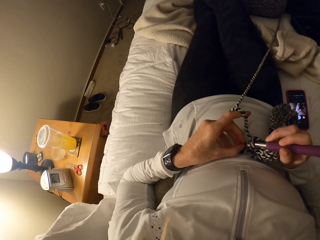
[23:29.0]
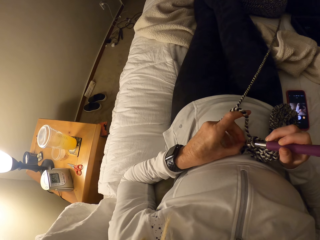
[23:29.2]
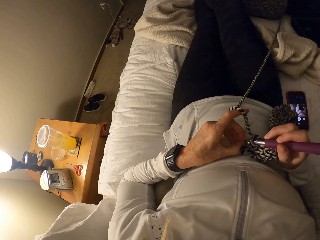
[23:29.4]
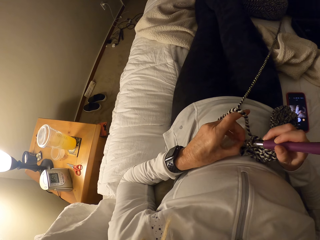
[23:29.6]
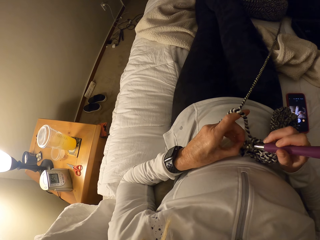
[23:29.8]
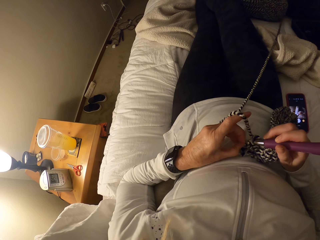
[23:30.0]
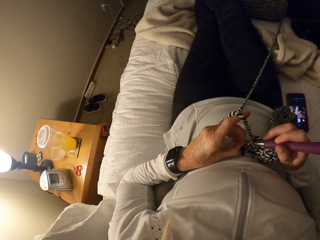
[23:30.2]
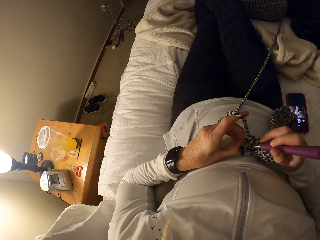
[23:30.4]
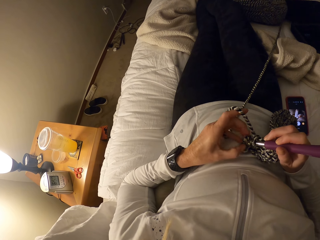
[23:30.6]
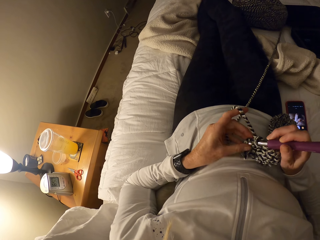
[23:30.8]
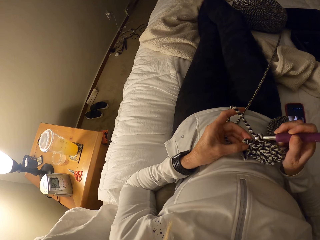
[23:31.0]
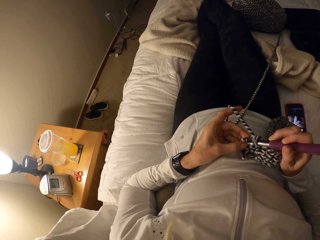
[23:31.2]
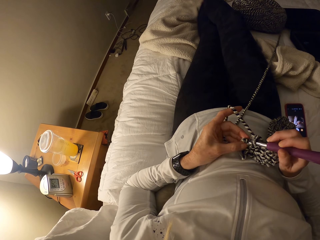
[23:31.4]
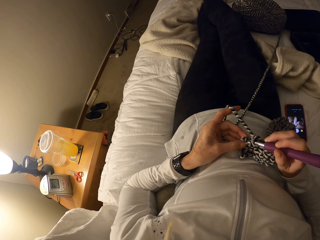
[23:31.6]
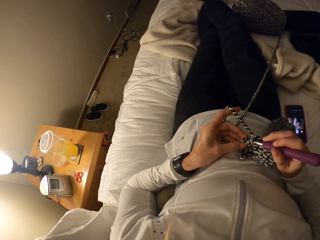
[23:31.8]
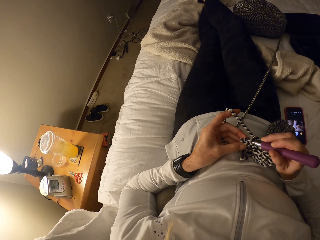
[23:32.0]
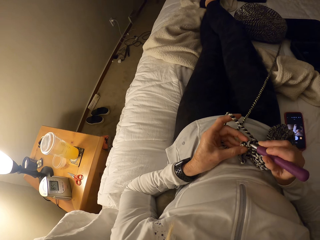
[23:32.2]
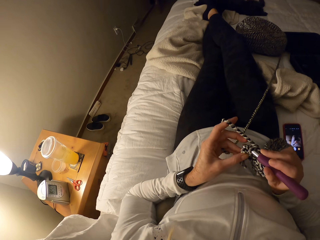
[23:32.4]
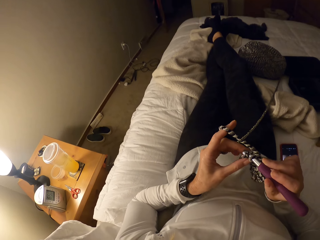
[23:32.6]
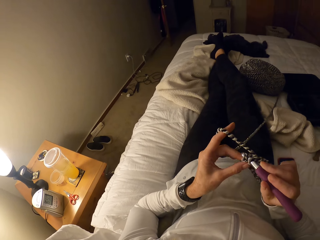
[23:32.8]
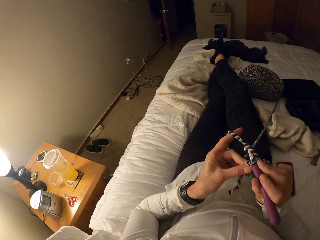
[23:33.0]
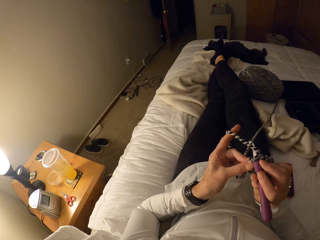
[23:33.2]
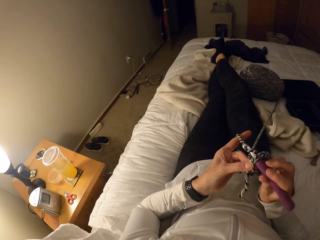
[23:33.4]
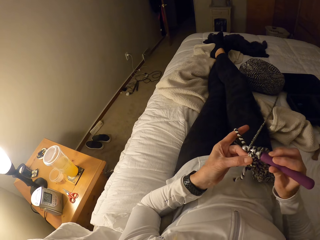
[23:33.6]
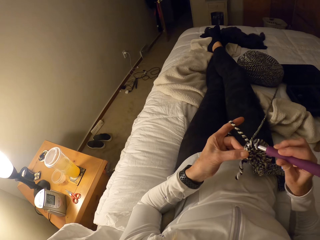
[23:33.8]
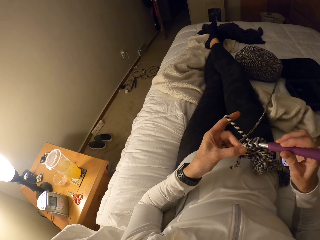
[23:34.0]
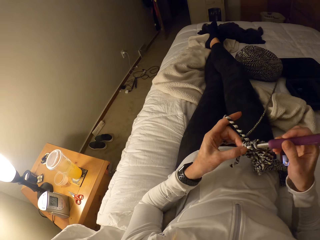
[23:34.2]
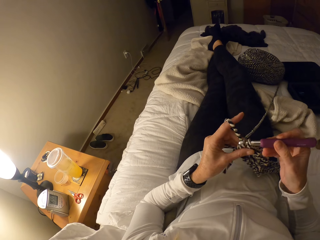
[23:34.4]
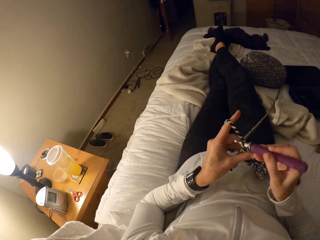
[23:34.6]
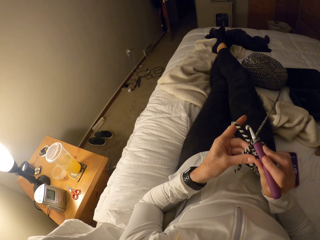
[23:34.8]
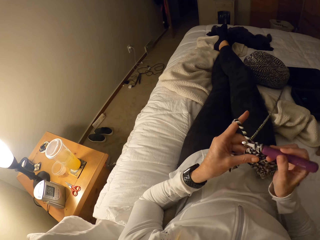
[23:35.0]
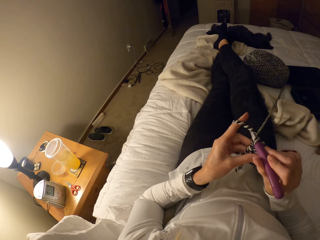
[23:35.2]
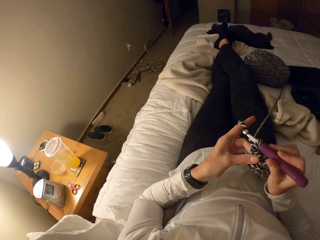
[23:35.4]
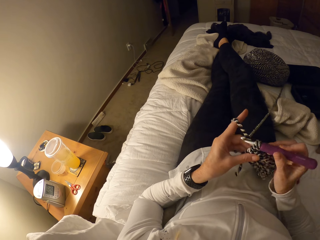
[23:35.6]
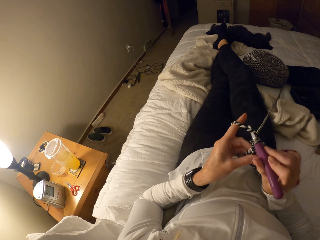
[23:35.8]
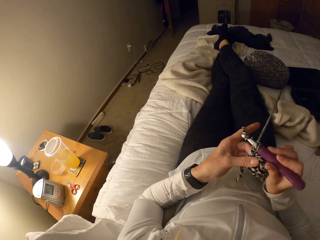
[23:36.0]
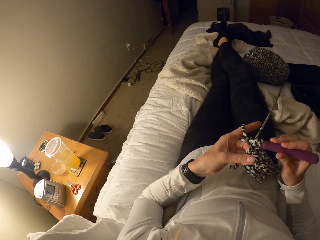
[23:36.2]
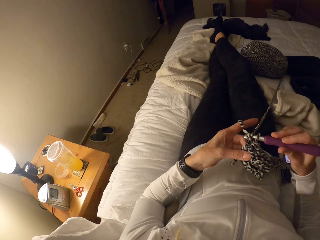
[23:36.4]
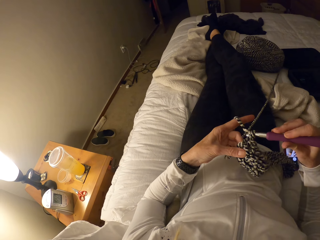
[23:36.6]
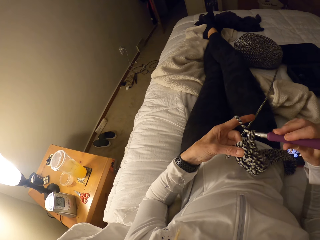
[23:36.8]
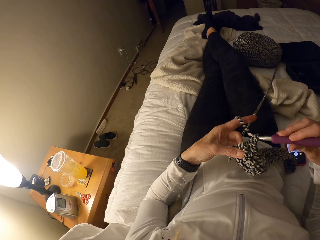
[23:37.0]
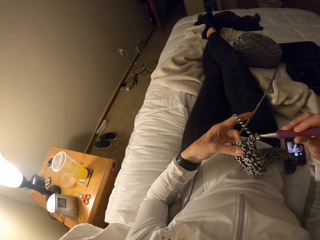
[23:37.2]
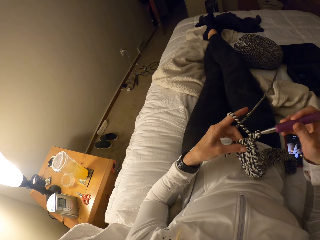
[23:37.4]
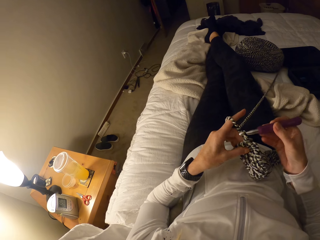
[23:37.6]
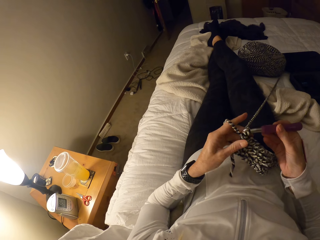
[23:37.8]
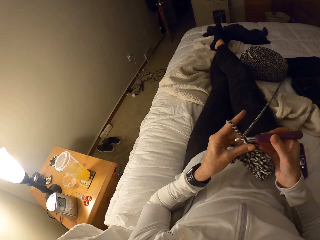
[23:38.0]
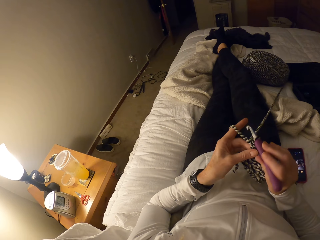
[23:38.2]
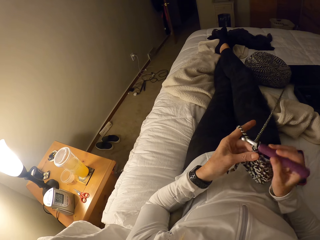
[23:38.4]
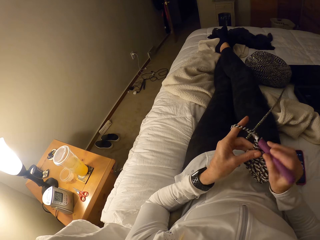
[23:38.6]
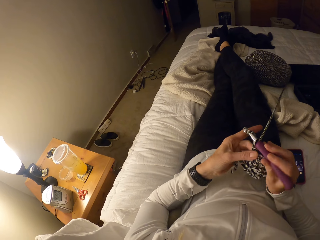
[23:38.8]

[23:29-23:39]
The camera wearer puts down a fabric. They crochet with yarn and the crochet hook. They hold up the fabric.

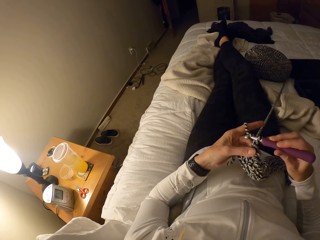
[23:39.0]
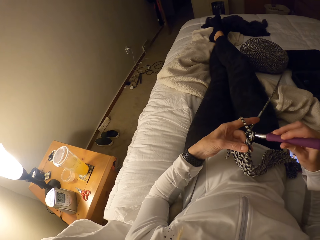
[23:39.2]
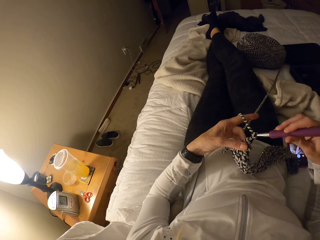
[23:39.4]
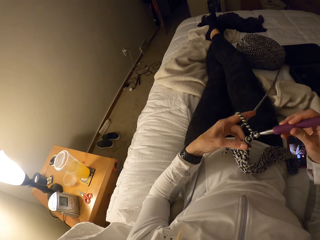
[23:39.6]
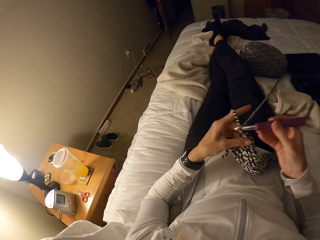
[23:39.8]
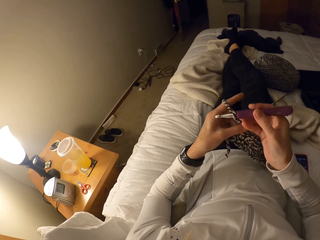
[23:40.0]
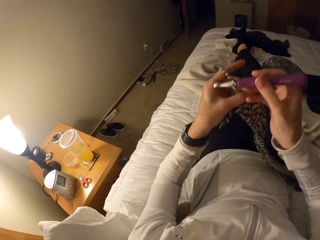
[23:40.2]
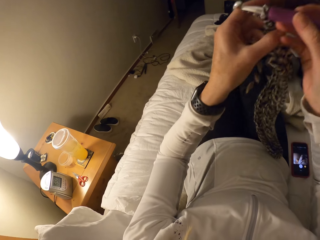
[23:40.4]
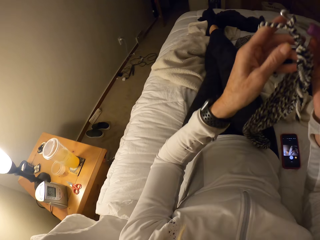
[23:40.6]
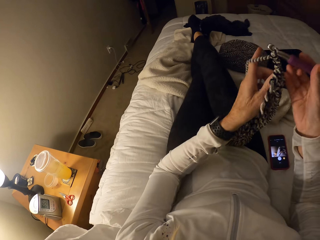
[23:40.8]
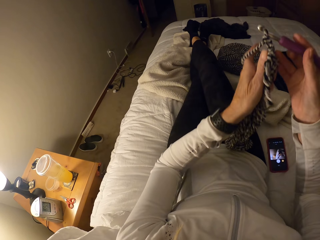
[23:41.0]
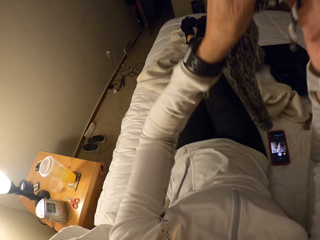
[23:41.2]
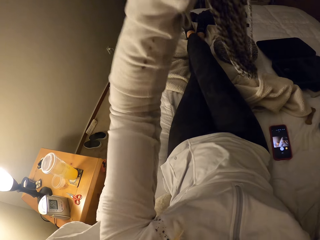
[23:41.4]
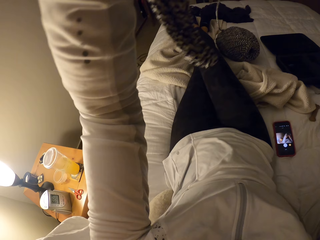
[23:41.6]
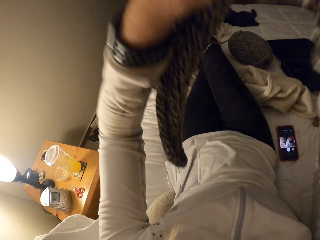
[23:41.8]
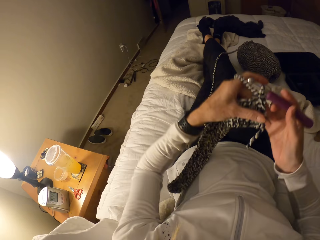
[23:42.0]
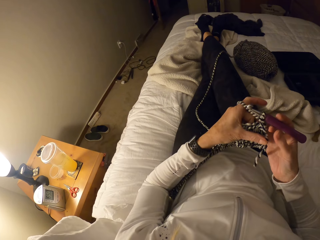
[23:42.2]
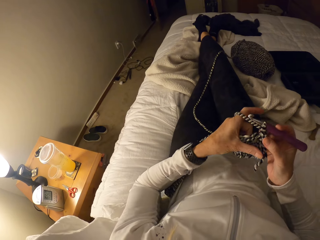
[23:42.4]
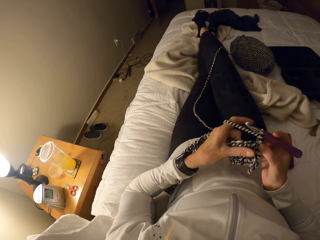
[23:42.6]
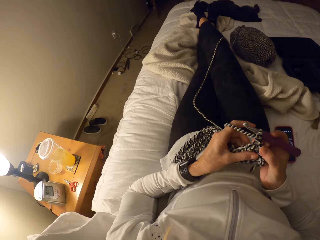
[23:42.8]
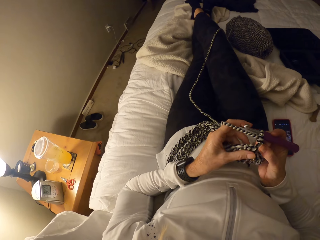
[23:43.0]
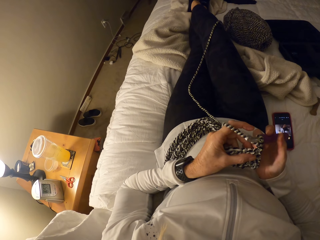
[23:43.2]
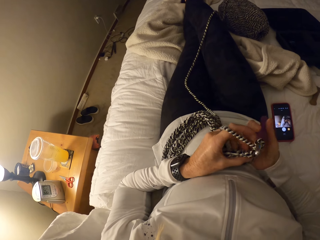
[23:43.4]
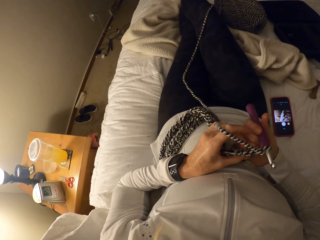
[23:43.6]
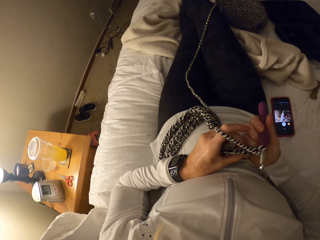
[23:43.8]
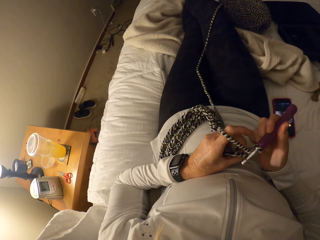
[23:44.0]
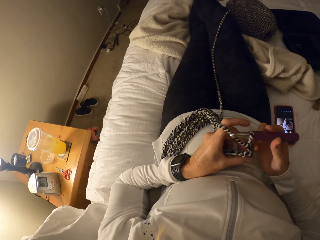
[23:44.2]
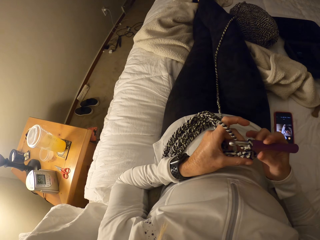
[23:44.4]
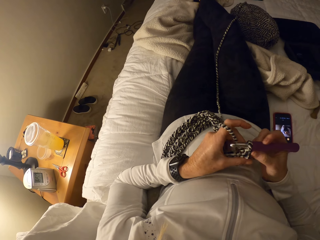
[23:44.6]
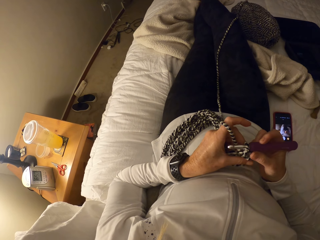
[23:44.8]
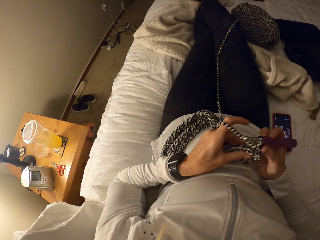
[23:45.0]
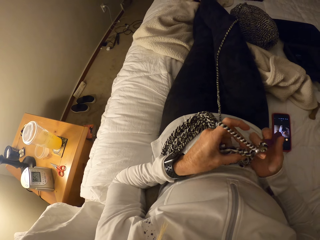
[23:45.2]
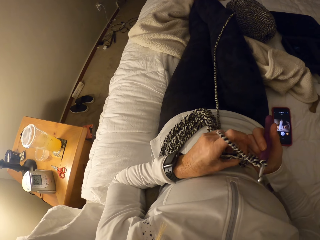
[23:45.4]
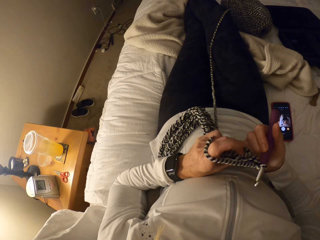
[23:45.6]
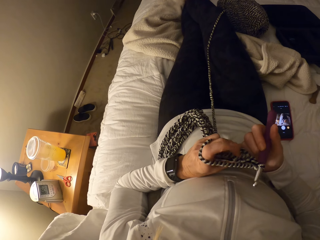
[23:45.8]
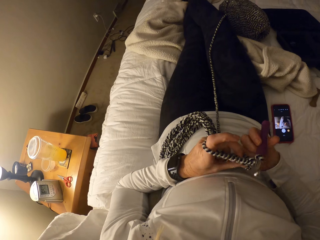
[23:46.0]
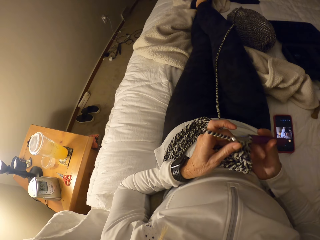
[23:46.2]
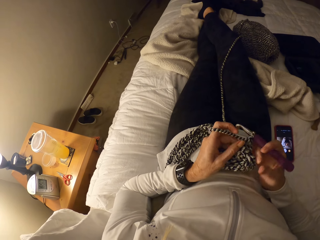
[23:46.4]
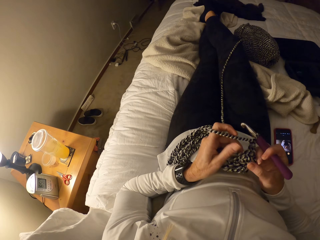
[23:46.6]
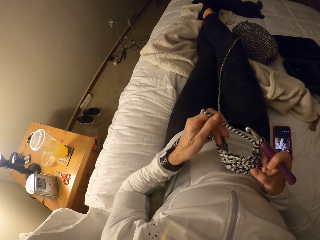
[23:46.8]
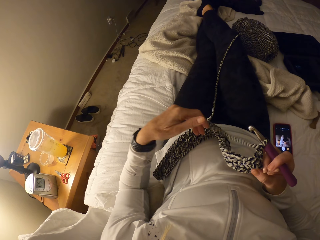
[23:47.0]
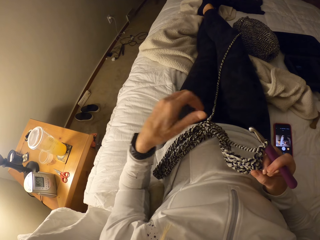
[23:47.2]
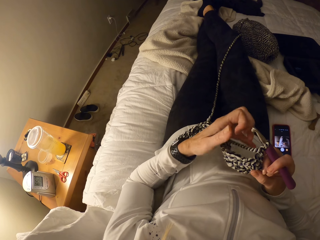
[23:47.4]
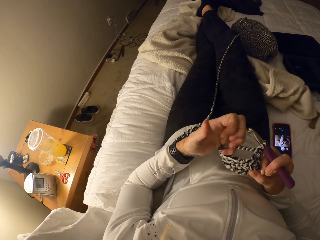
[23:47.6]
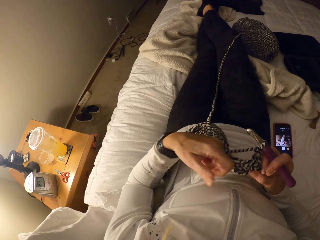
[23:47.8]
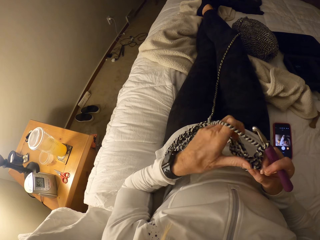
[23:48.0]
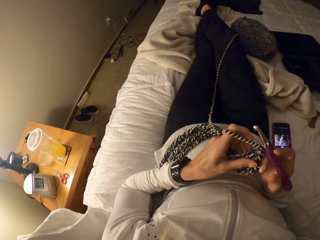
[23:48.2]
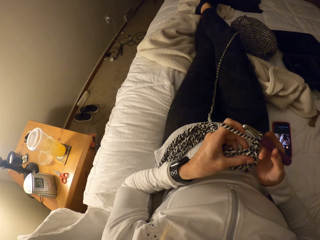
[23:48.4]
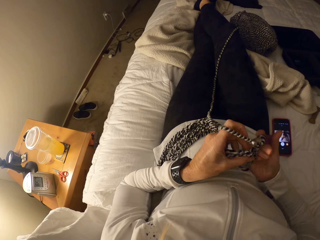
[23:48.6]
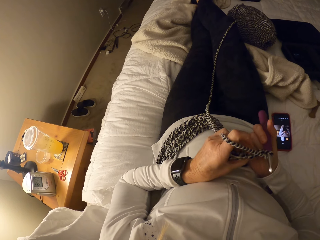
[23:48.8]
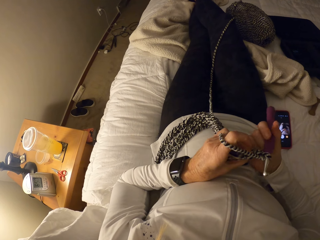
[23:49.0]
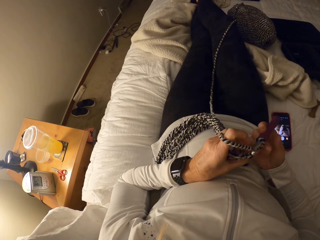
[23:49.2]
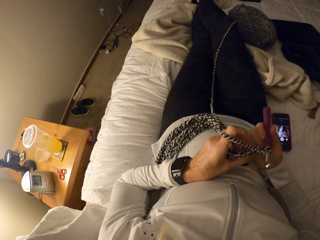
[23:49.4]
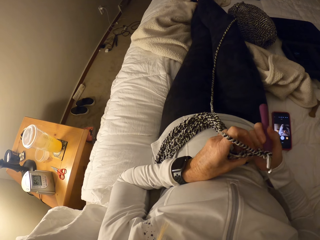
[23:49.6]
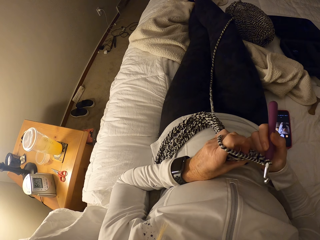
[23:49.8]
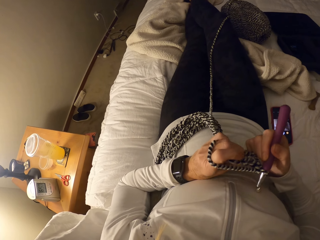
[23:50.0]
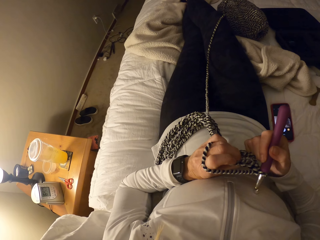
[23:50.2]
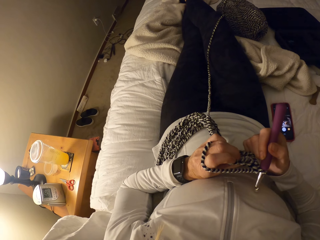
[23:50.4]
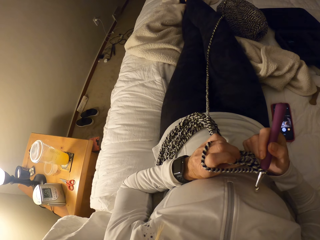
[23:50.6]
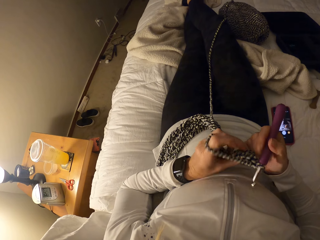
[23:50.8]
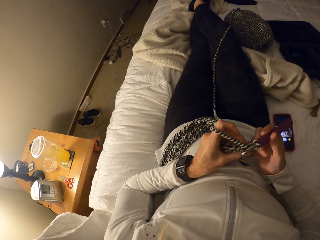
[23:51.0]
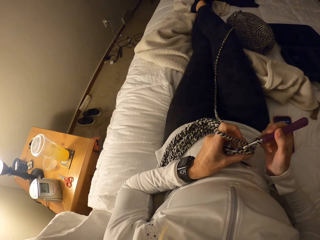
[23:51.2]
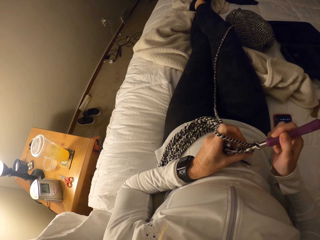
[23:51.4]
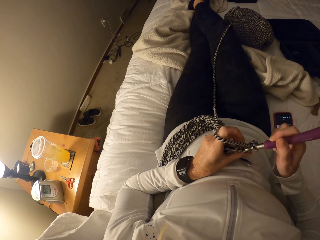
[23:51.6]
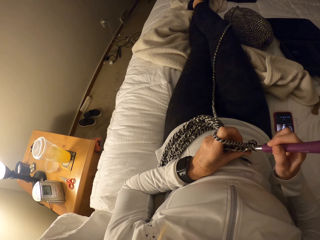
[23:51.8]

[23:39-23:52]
The camera wearer releases yarn from the bundle. She holds up a fabric and puts down the fabric. She adjusts the crochet. She releases the yarn from her left hand. She rolls the yarn on her left hand. She checks the crochet. She turns the fabric.
